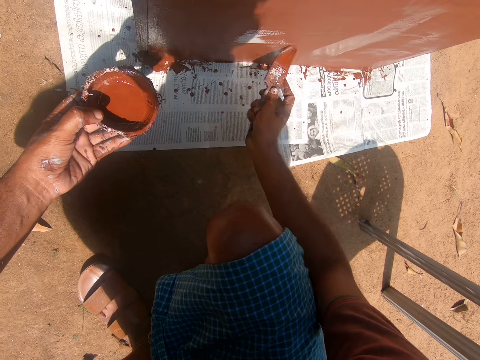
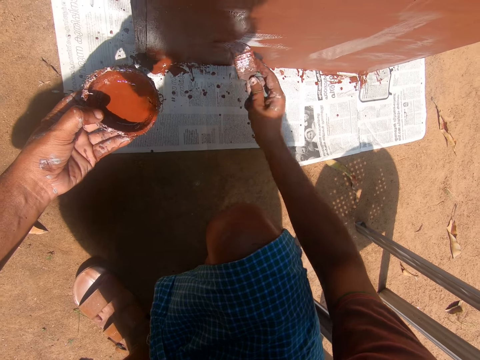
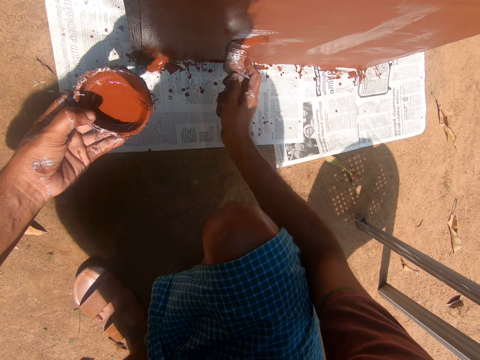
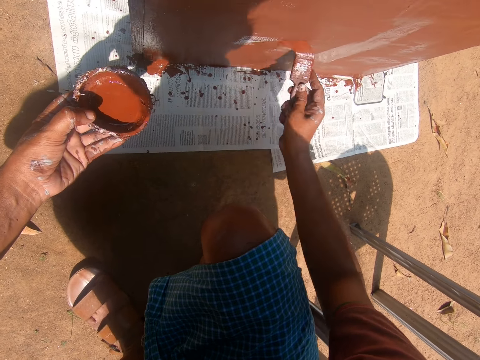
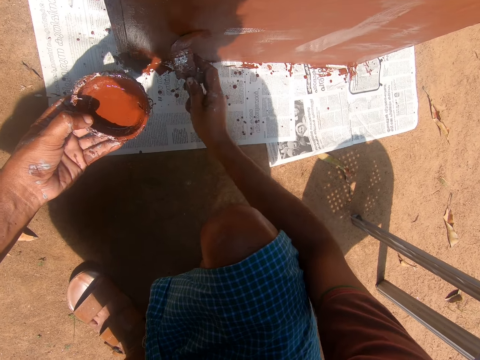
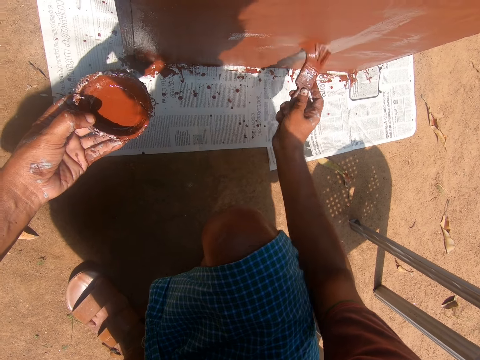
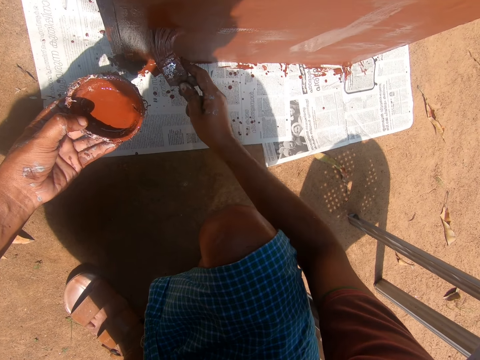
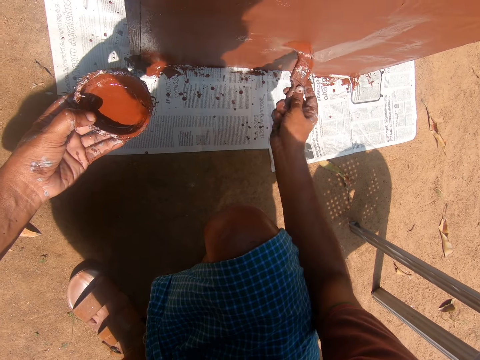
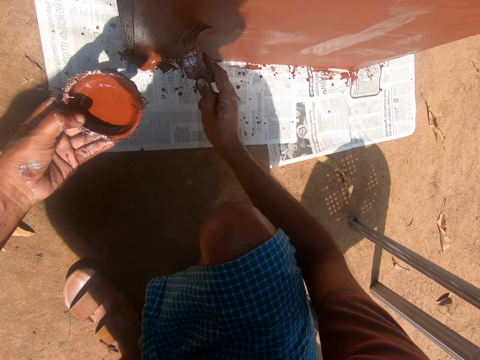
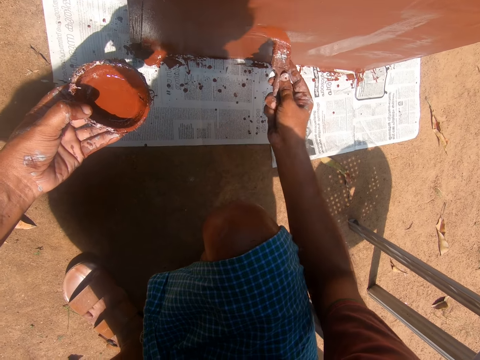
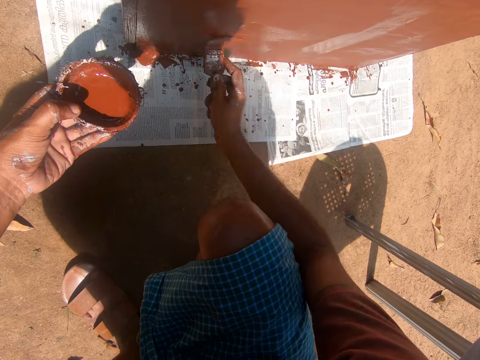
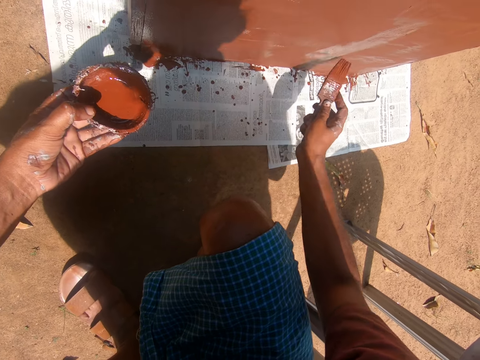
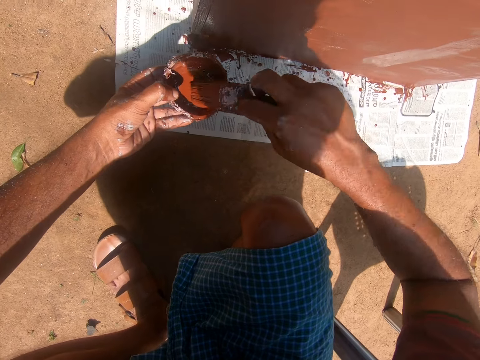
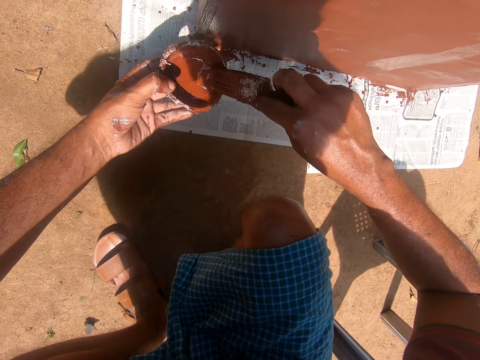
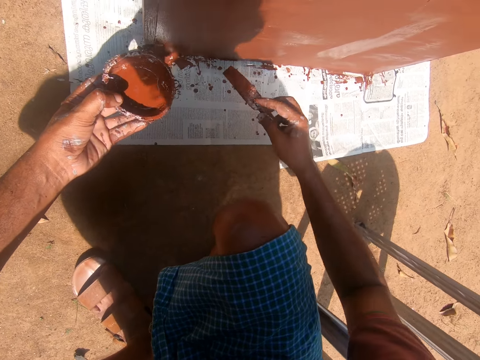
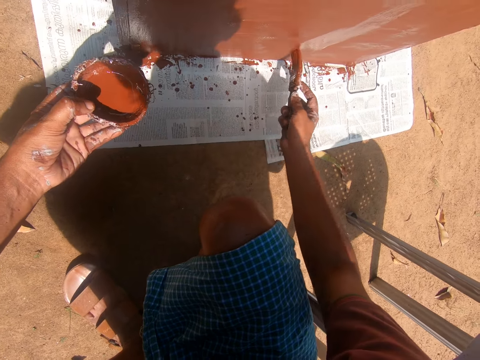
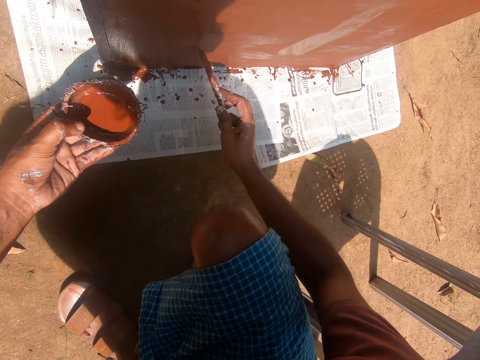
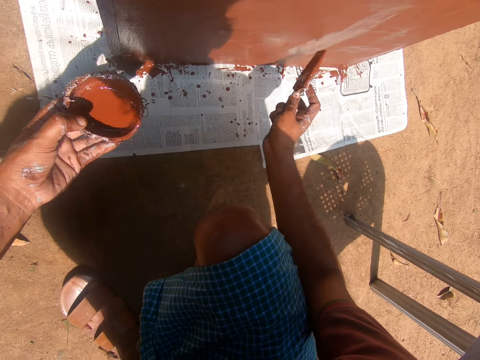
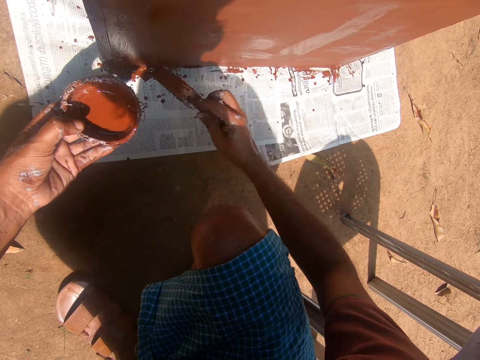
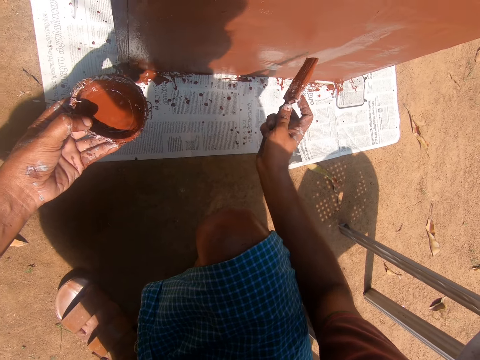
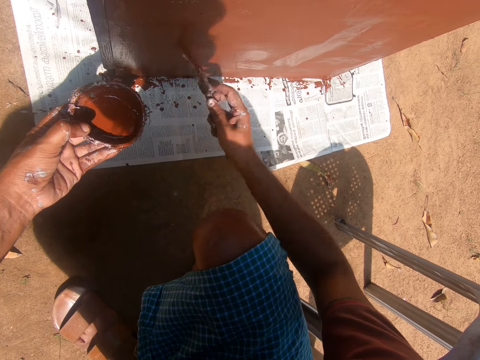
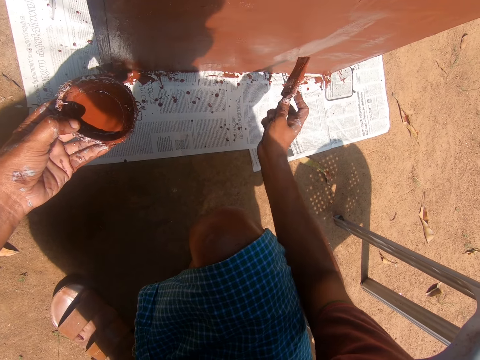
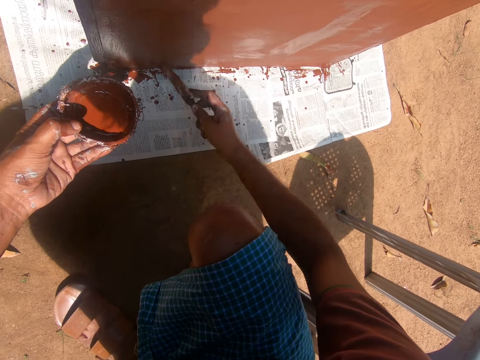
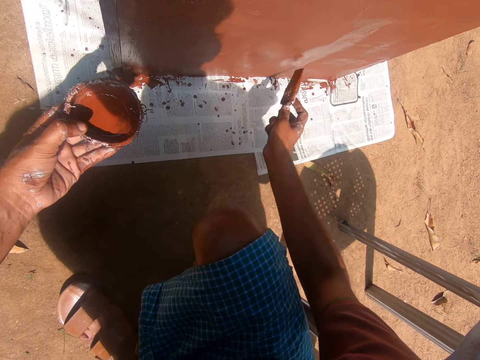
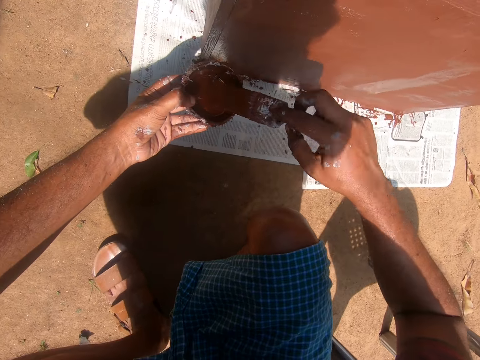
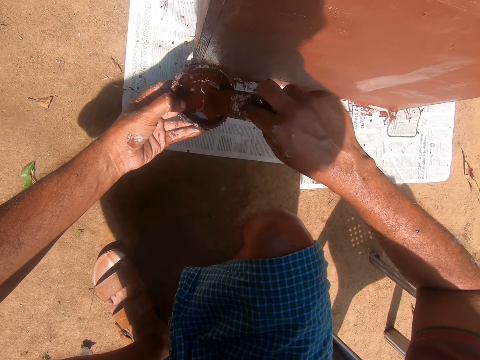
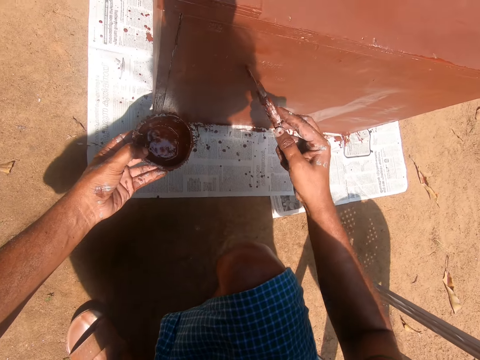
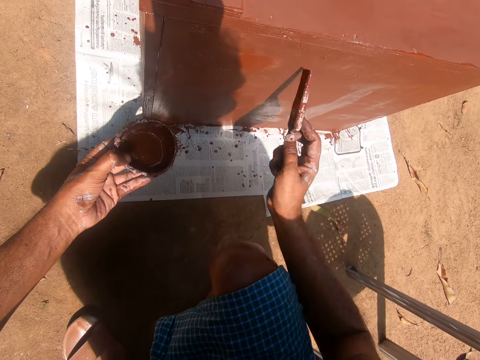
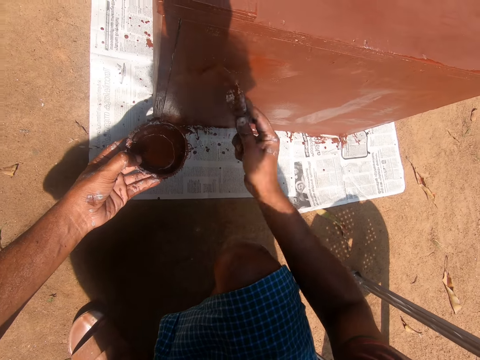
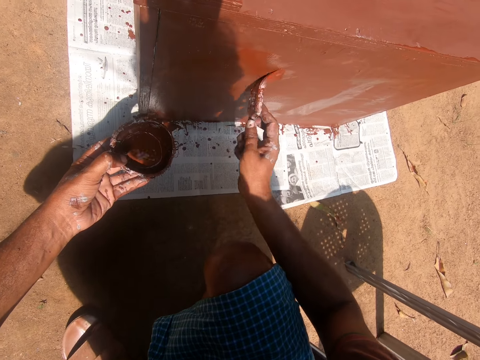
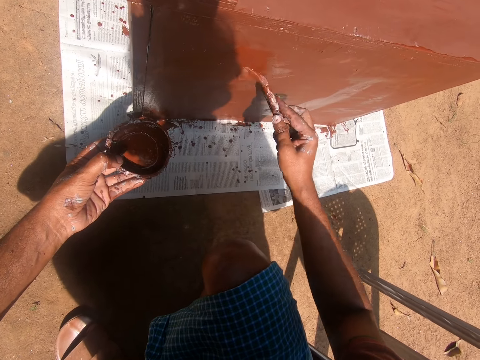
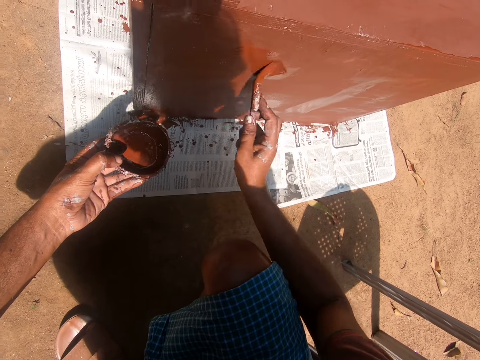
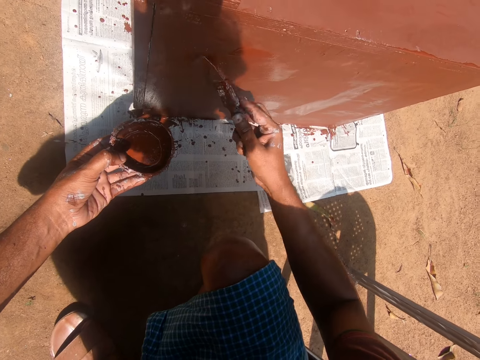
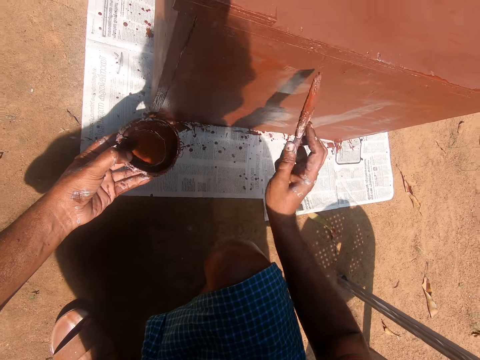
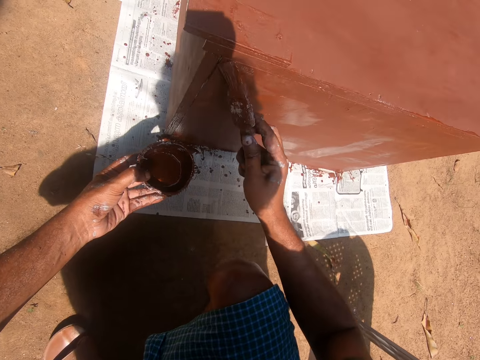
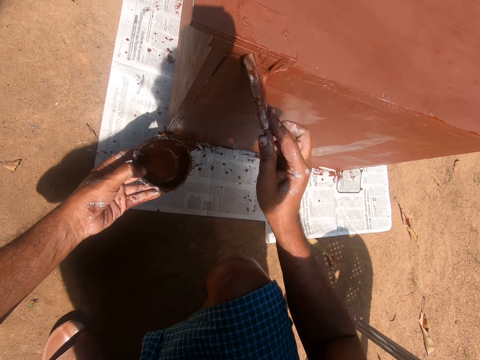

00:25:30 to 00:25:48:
The camera wearer removes the paintbrush from the cabinet. He gets some paint with the paintbrush on his right hand from the paint container in his left hand. He paints the cabinet with the paintbrush in his right hand. He removes the paintbrush from the cabinet. He gets some paint with the paintbrush on his right hand from the paint container in his left hand. He paints the cabinet with the paintbrush in his right hand.

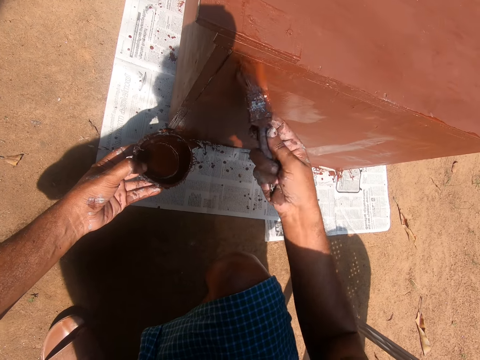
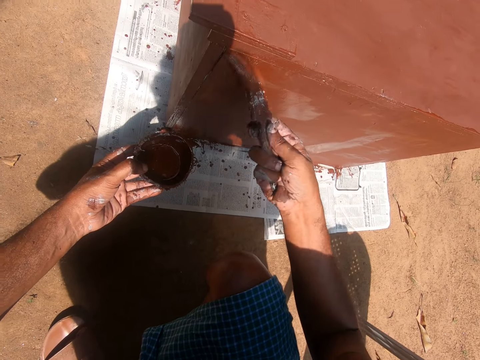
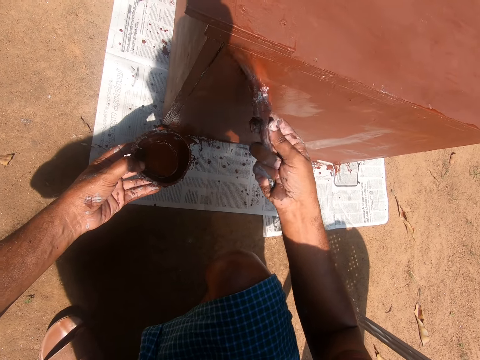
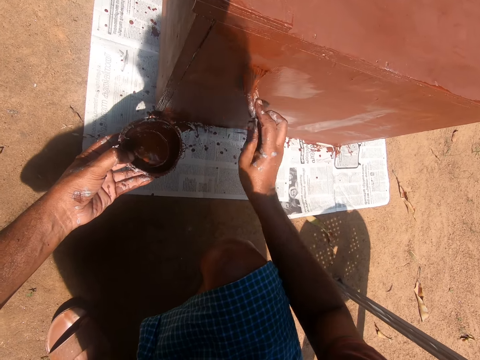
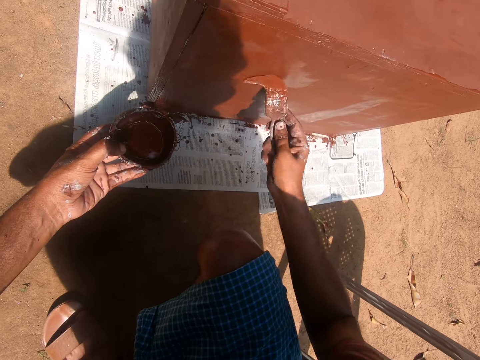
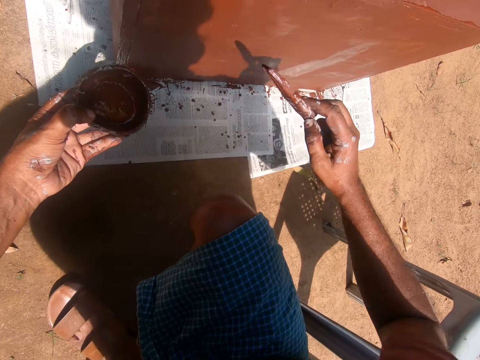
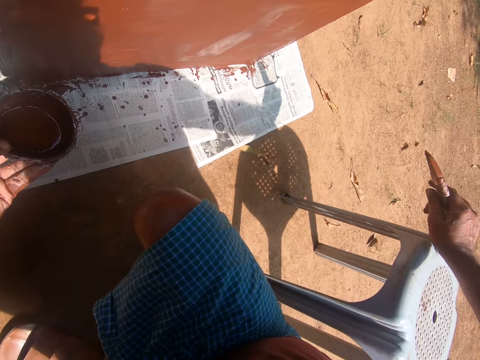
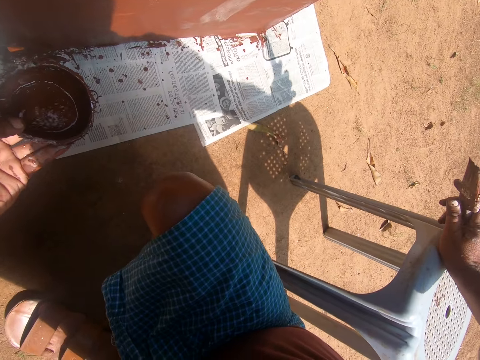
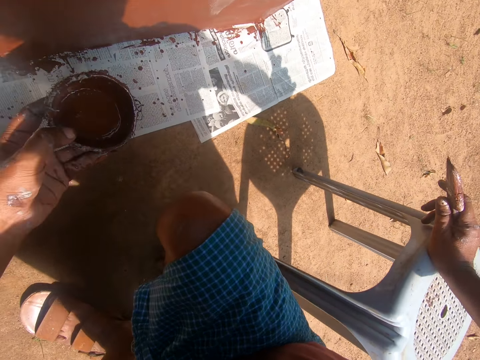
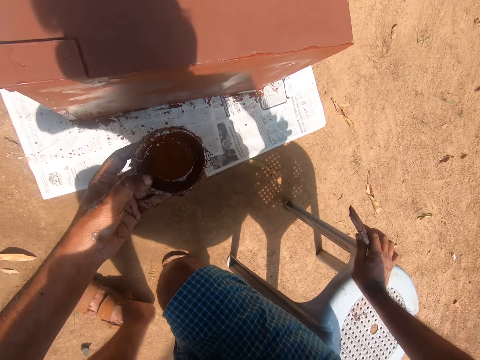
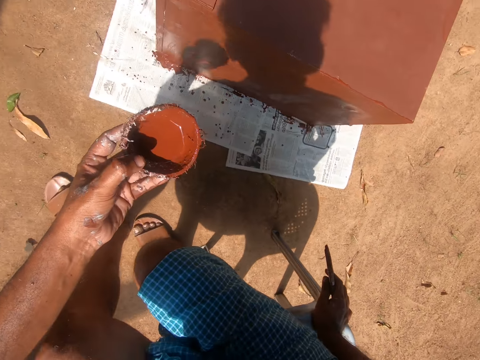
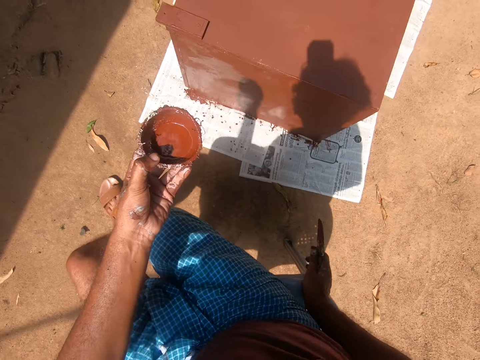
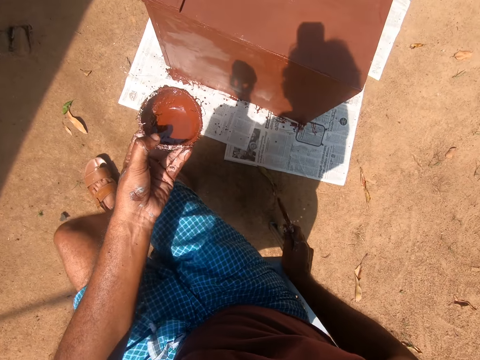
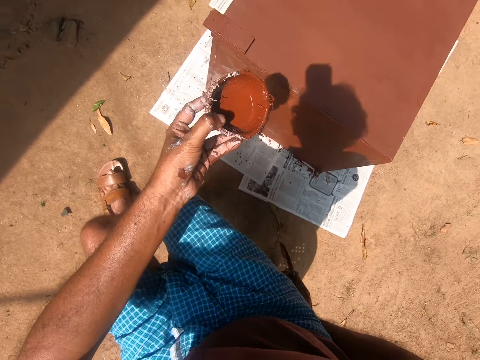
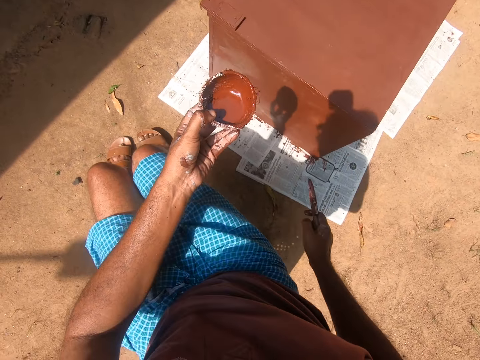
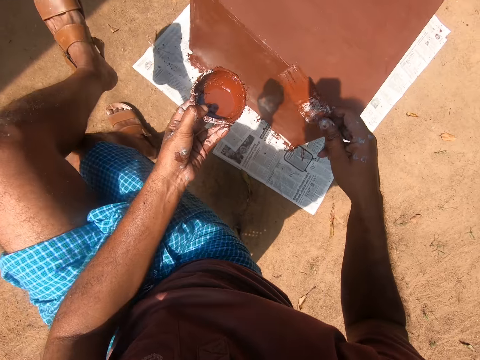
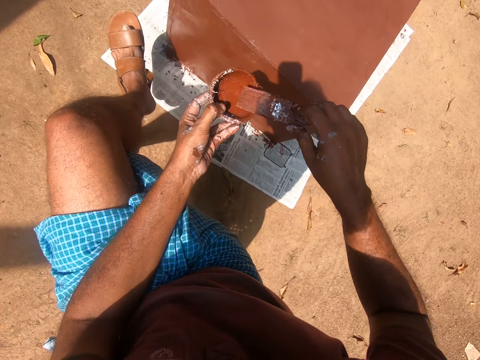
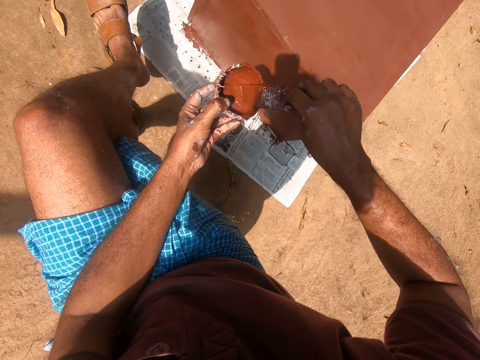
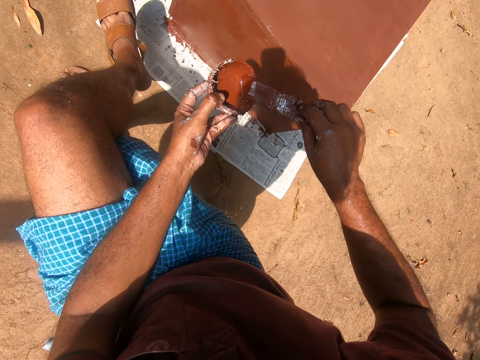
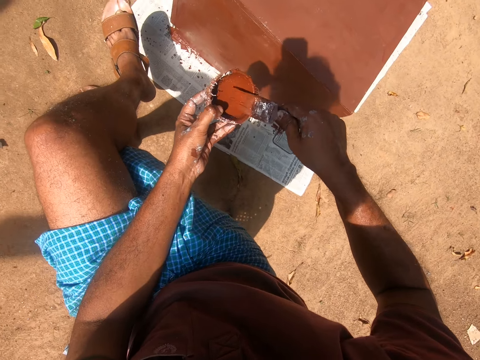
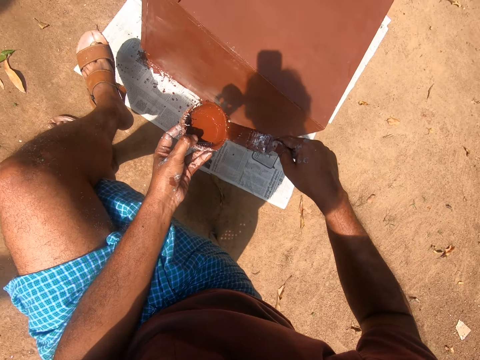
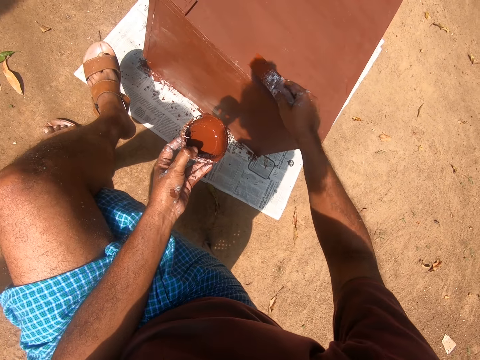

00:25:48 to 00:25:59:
The camera wearer removes the paintbrush from the cabinet. He rests his right hand on the plastic stool. He sits on the plastic stool. He folds his left leg on his right leg. He gets some paint with the paintbrush on his right hand from the paint container in his left hand.
